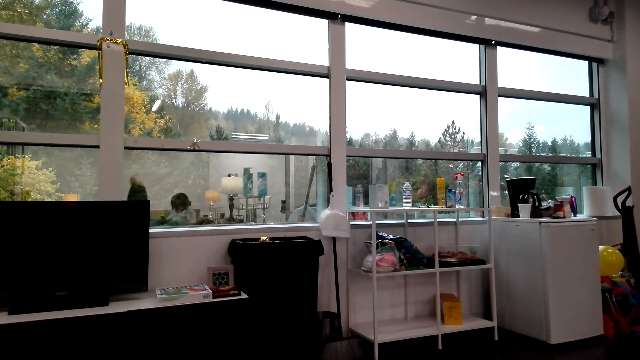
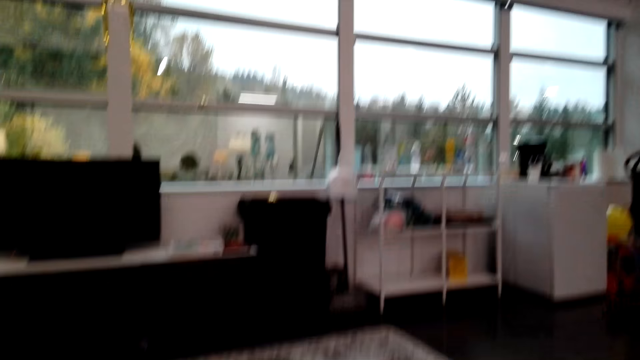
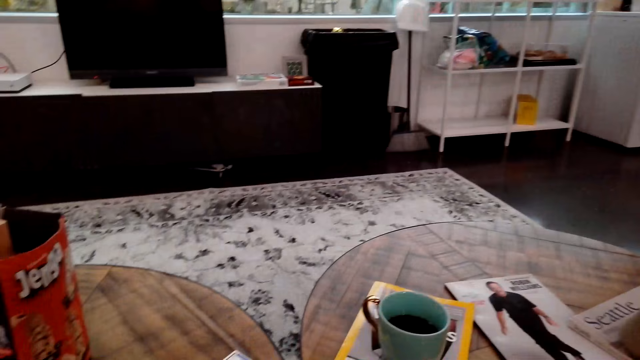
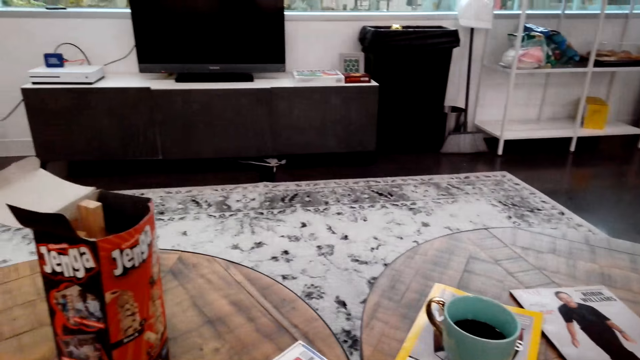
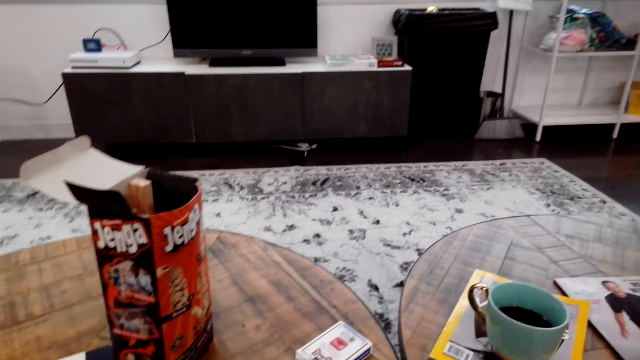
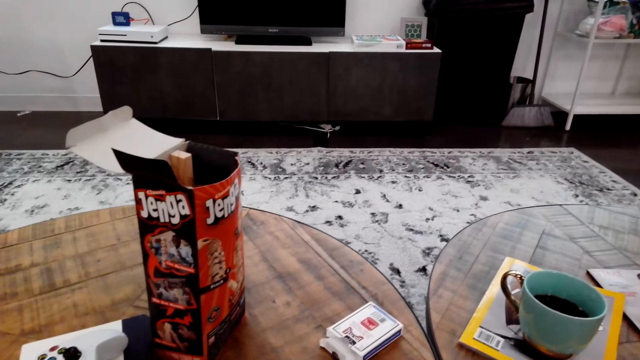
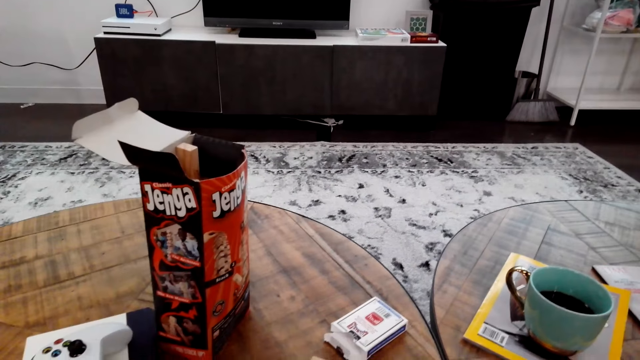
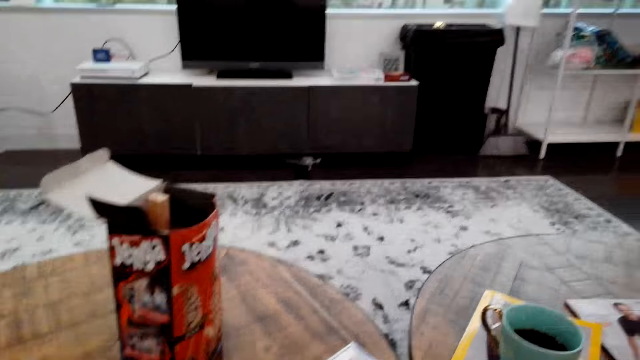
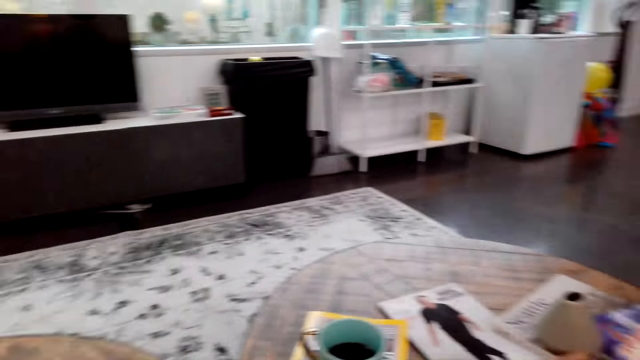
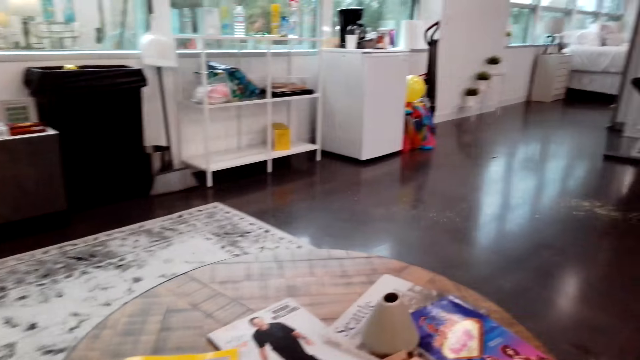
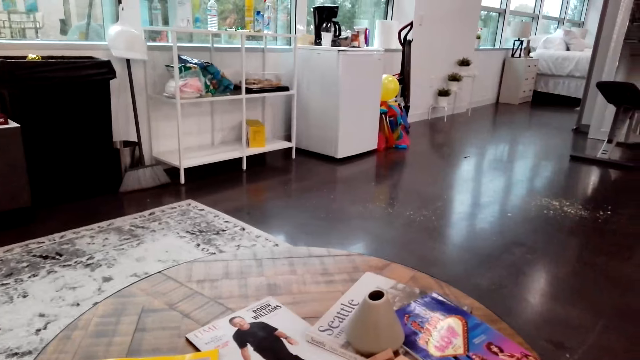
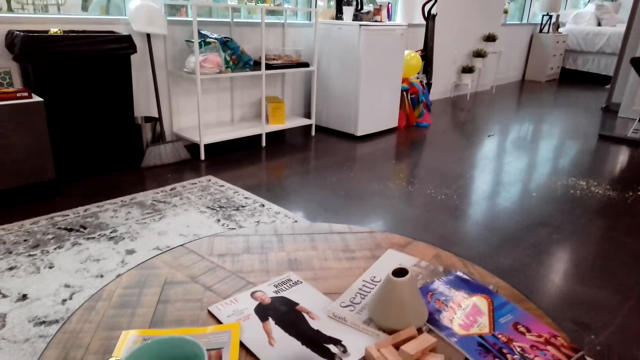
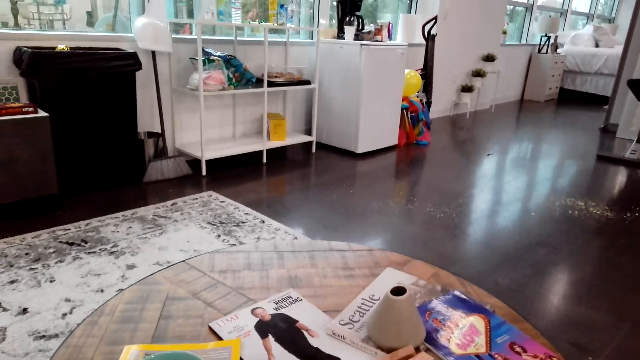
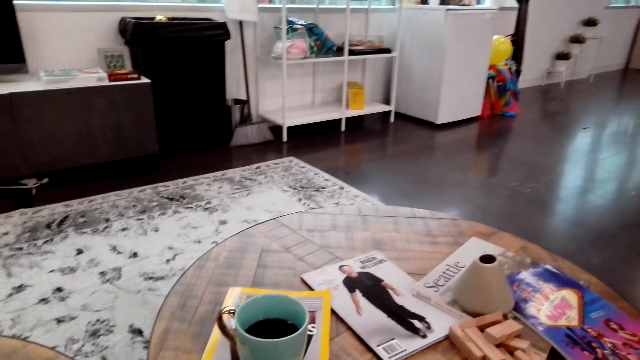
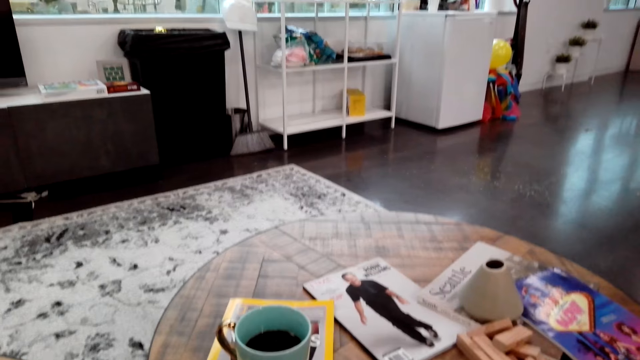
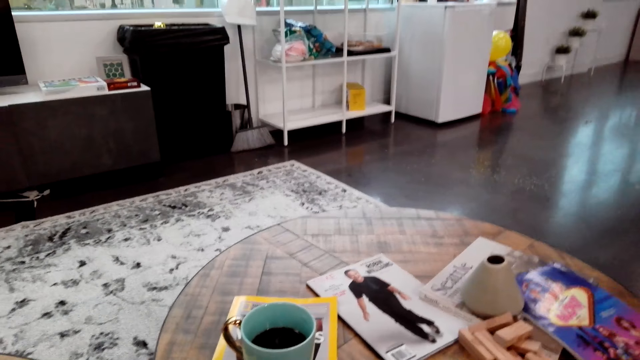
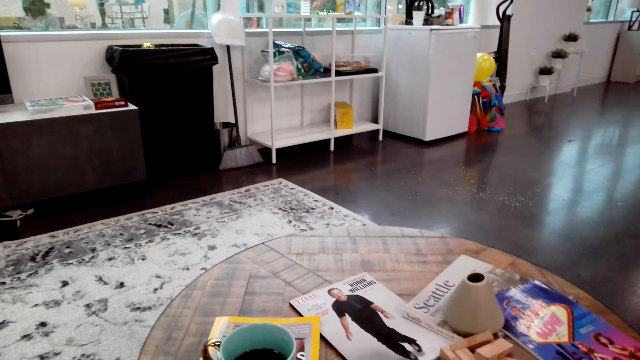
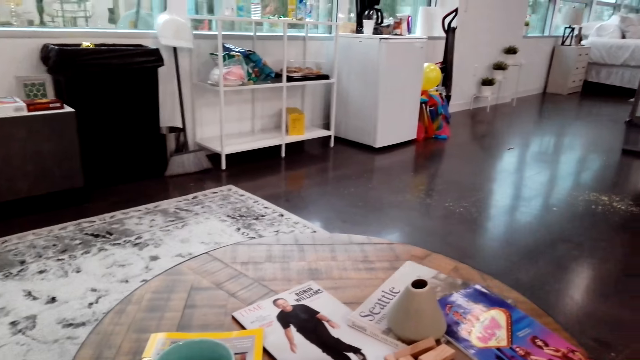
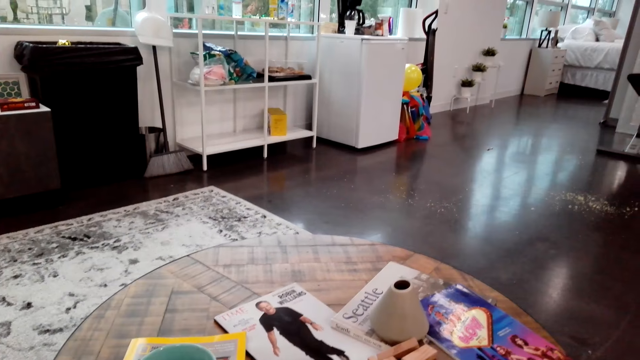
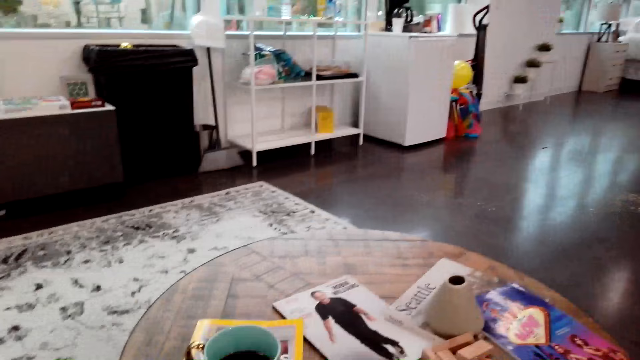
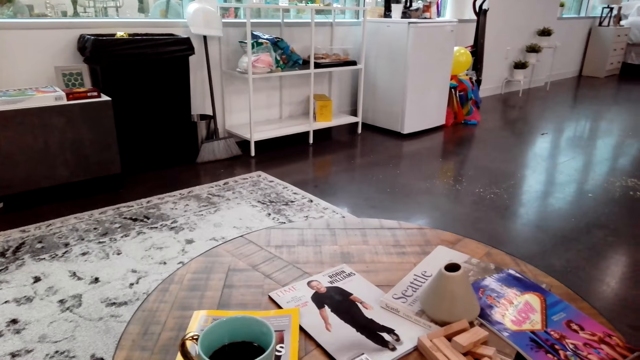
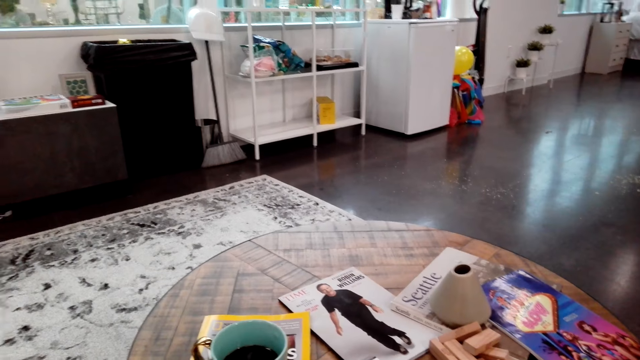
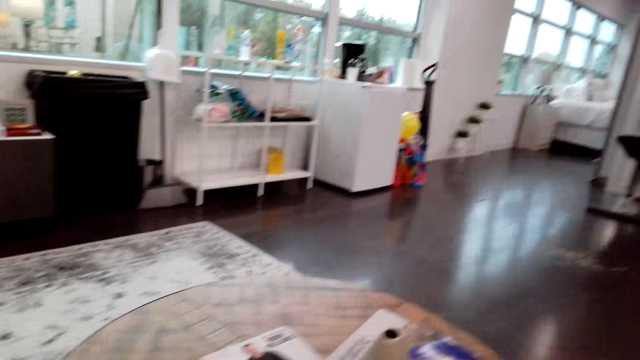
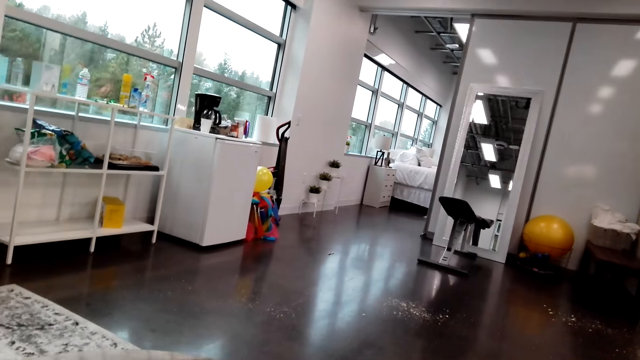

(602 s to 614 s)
The camera wearer looks around. They hit something. They look around.

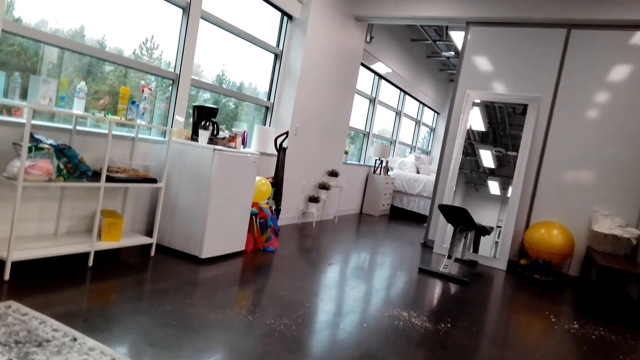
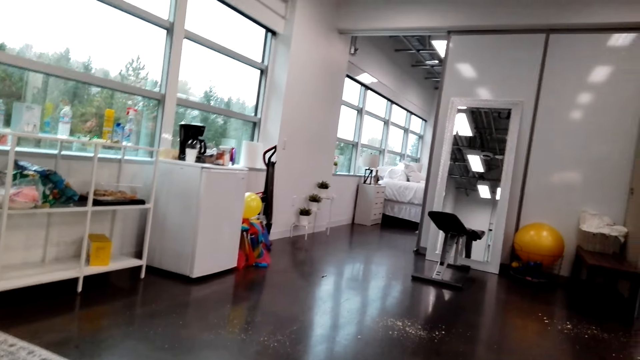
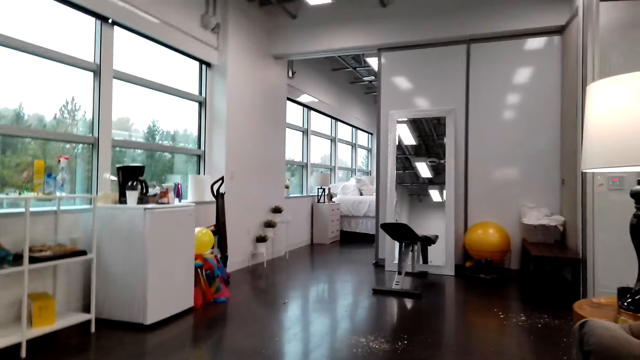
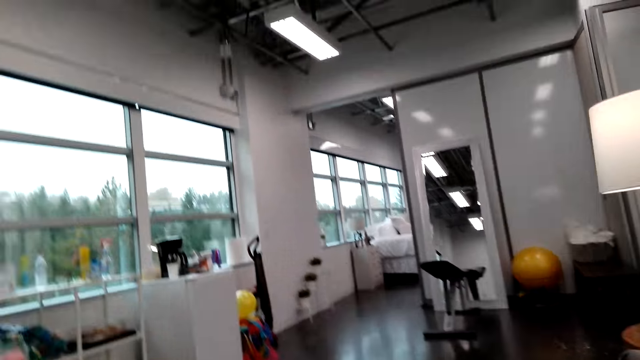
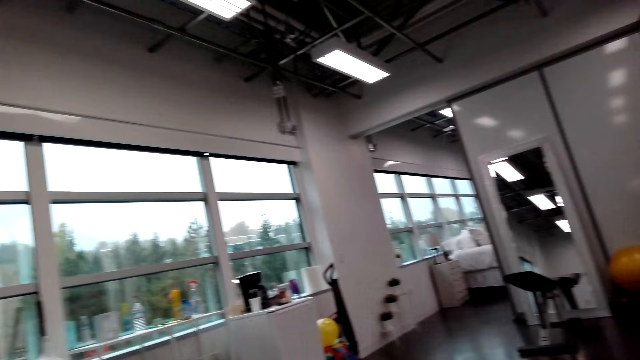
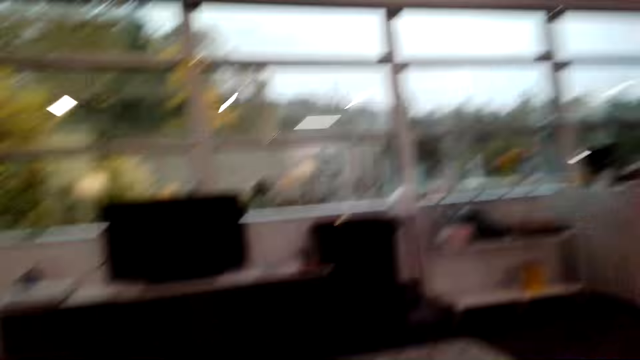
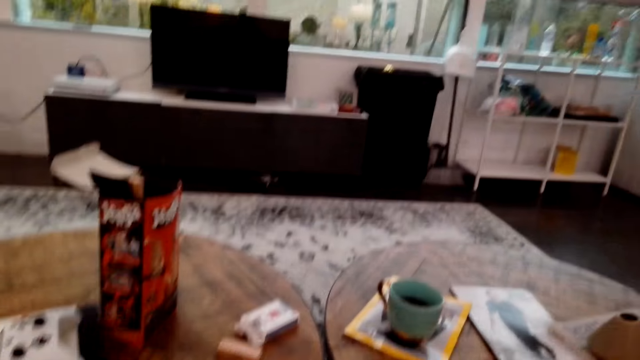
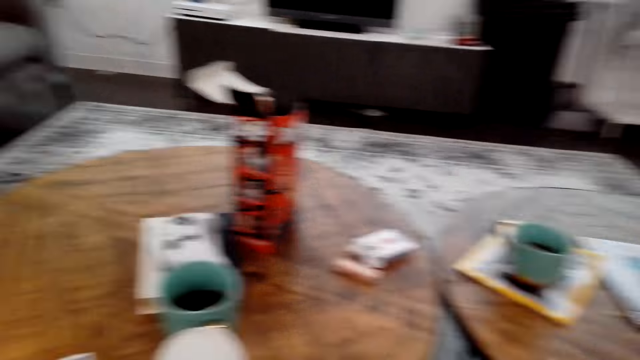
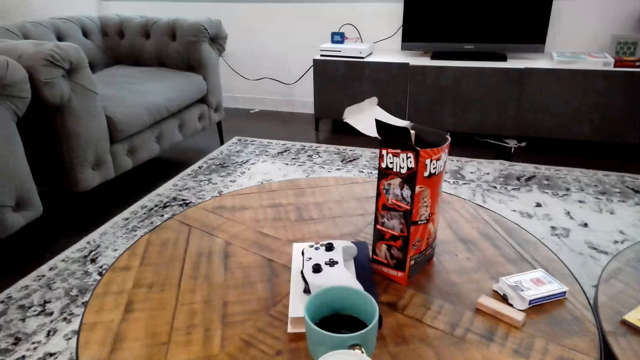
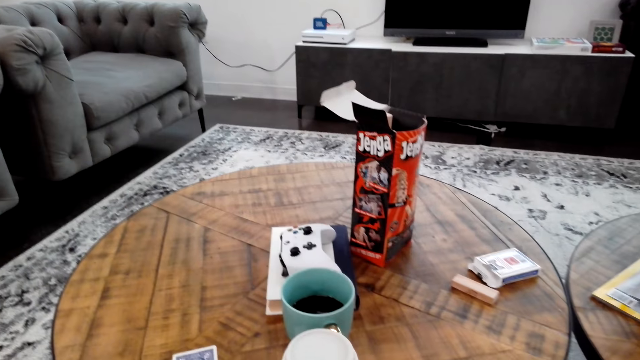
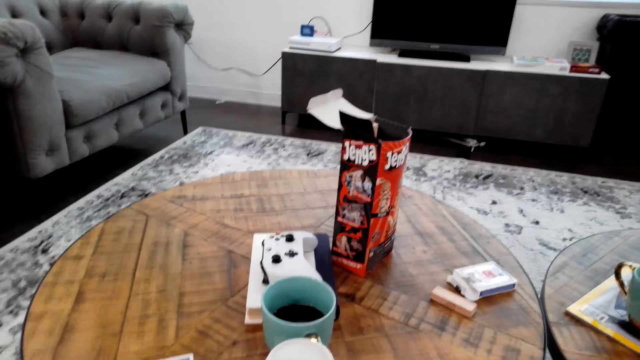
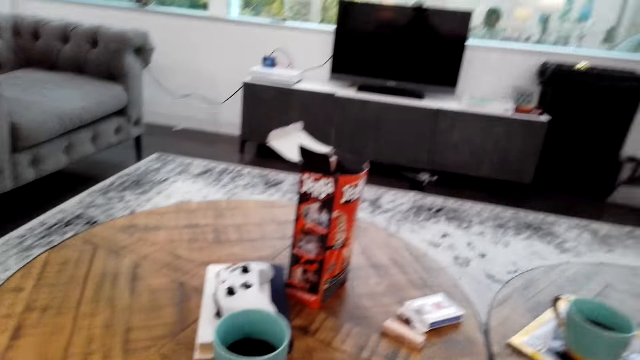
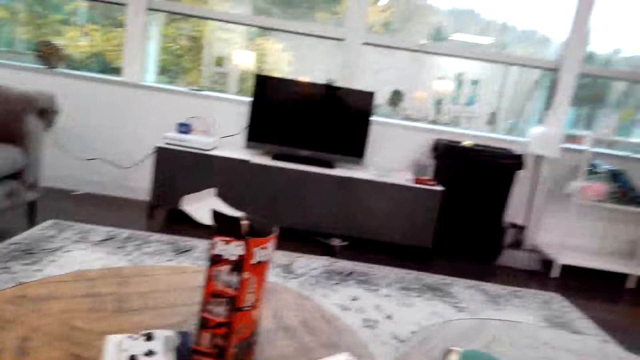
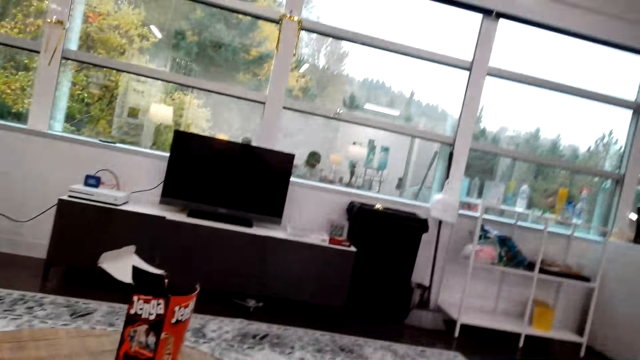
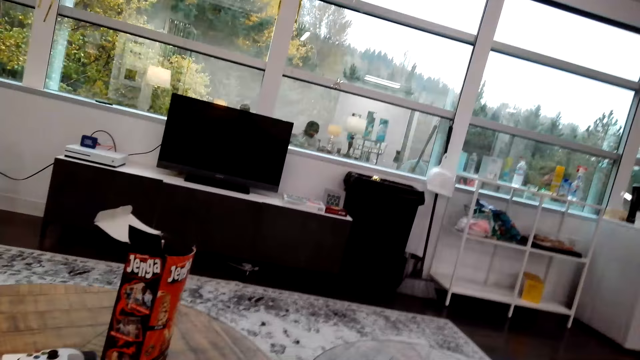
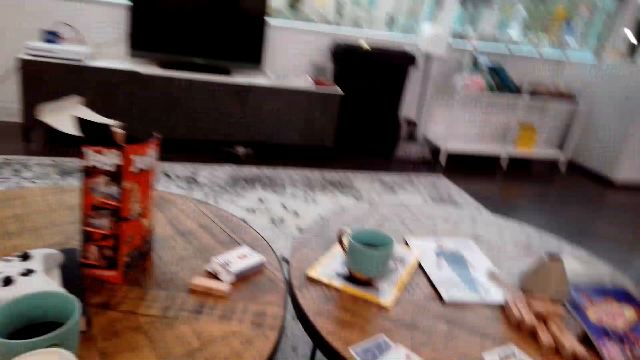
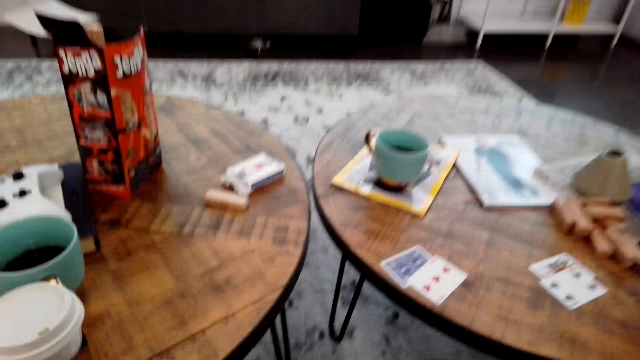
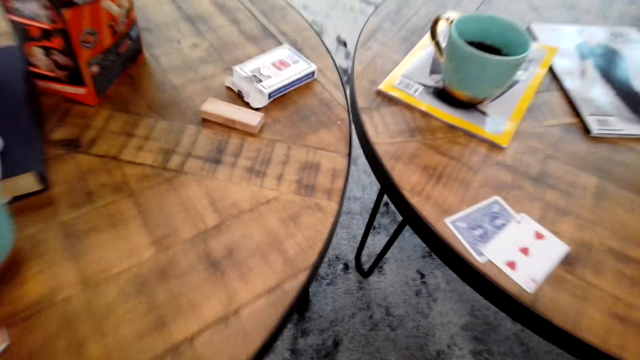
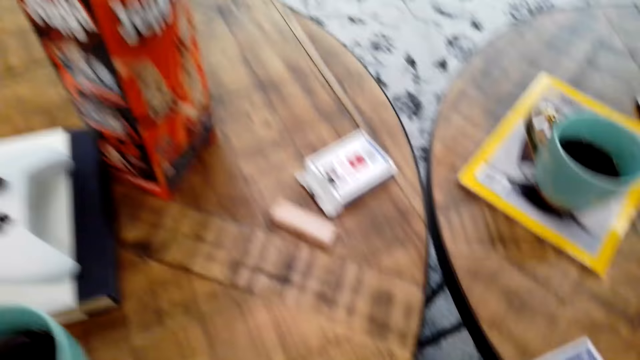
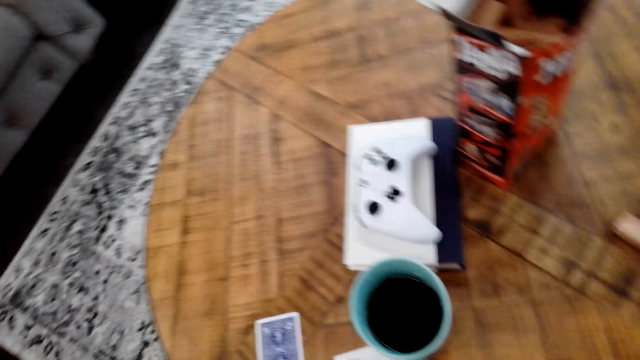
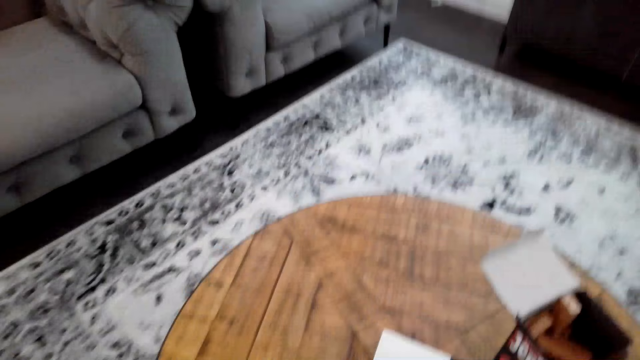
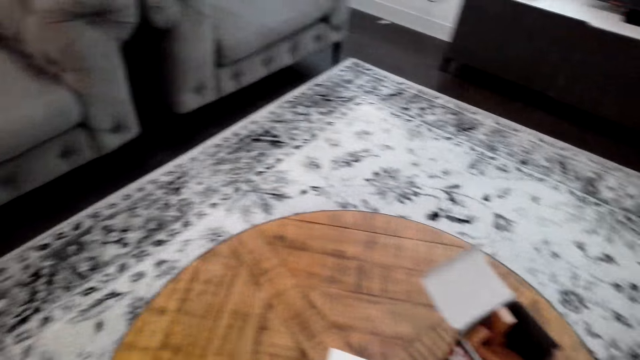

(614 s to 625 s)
The camera wearer speaks. A woman speaks.
